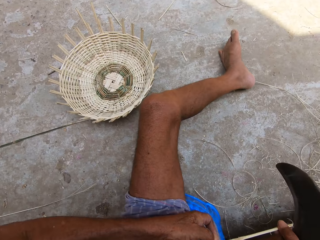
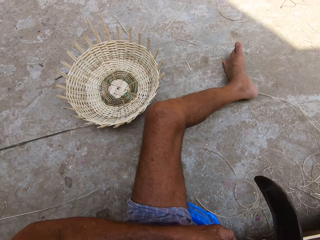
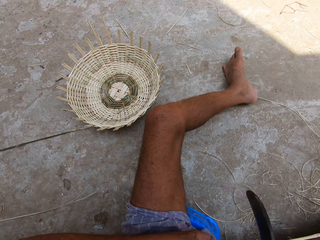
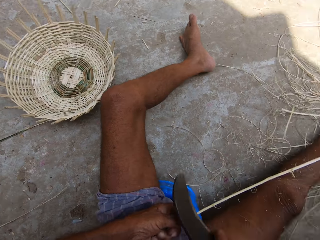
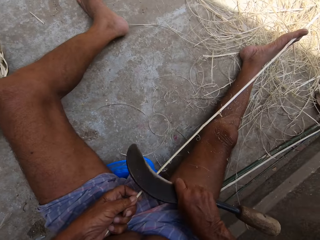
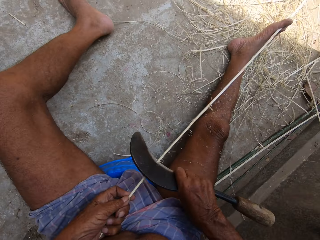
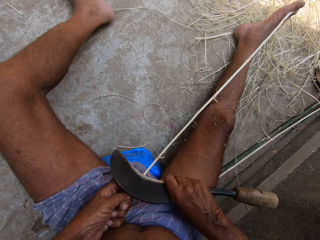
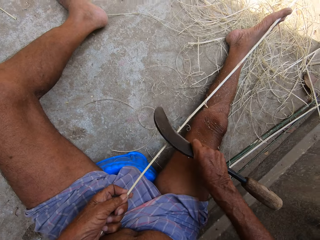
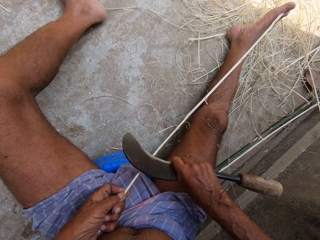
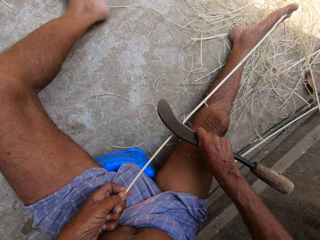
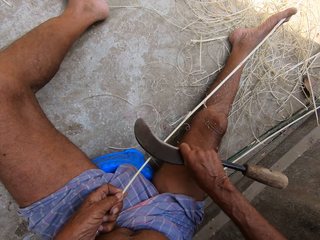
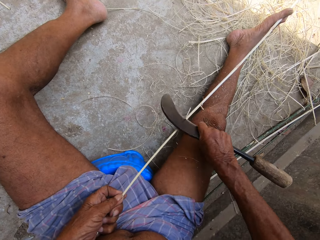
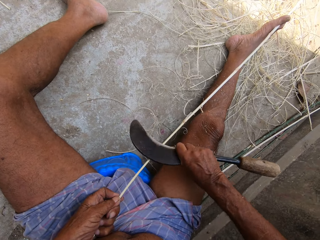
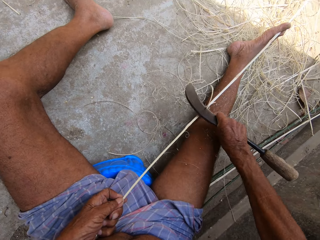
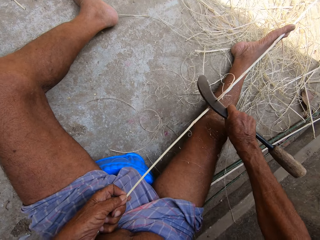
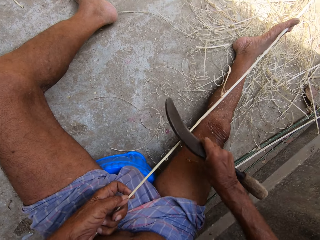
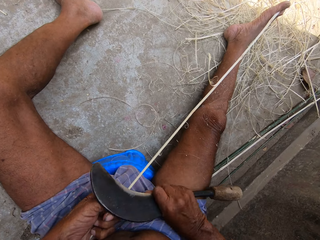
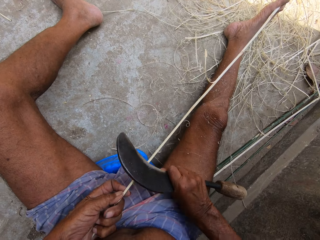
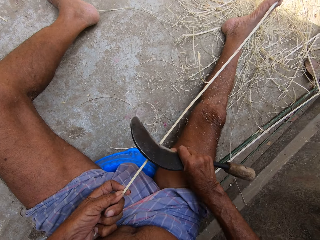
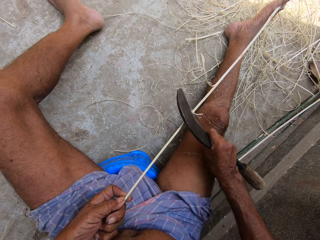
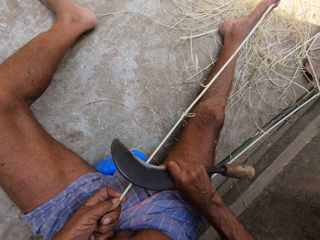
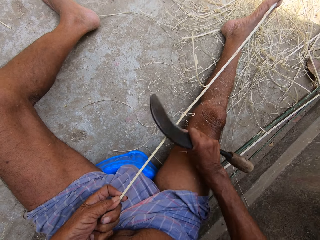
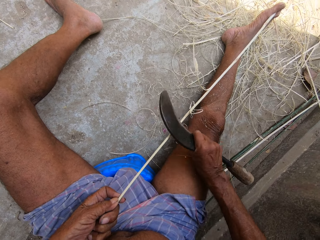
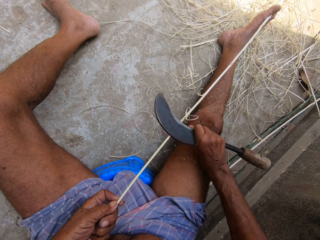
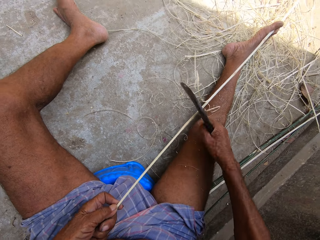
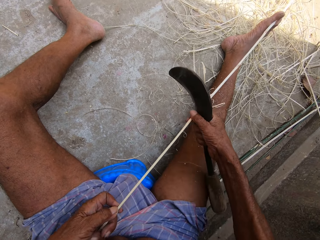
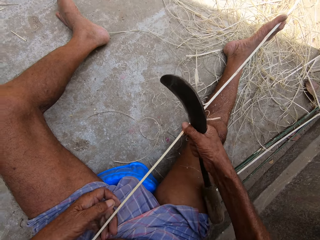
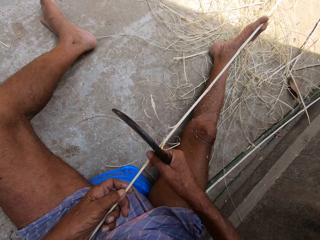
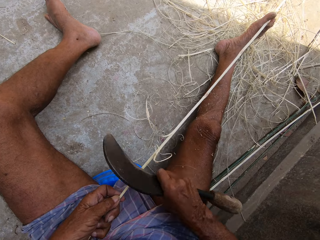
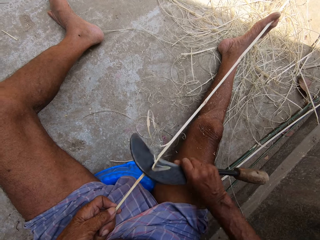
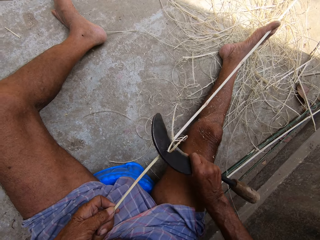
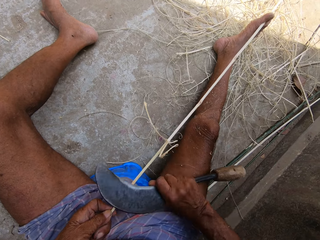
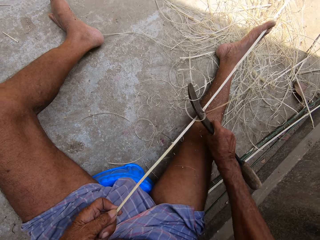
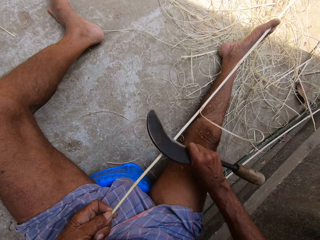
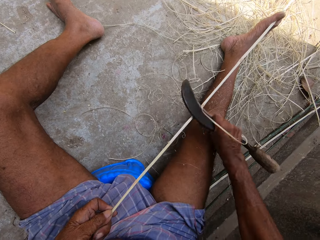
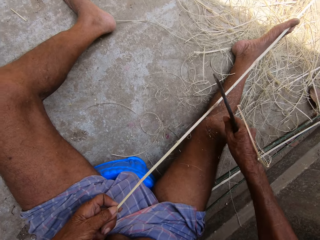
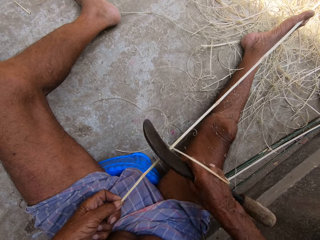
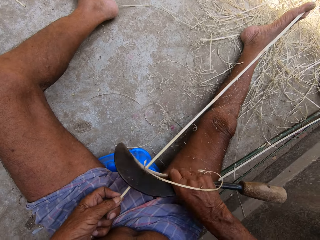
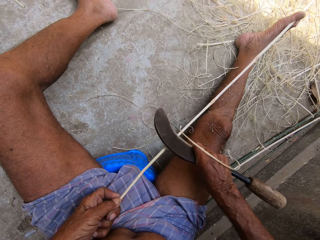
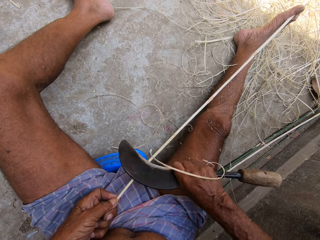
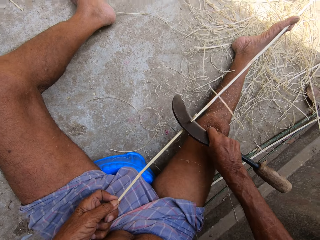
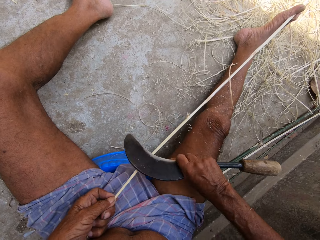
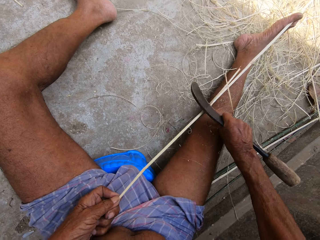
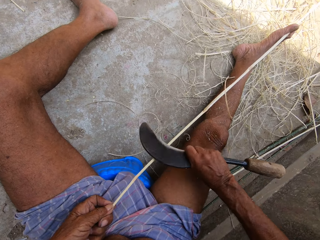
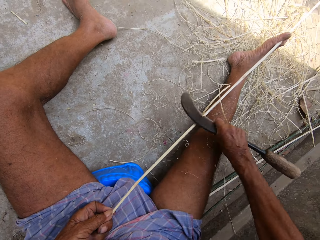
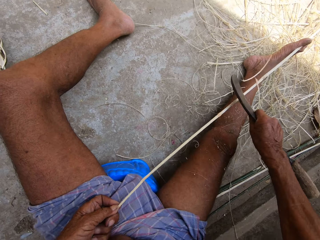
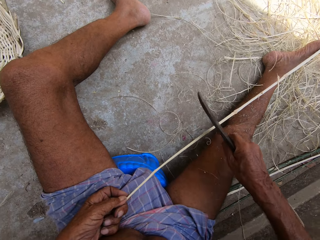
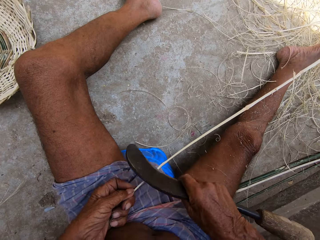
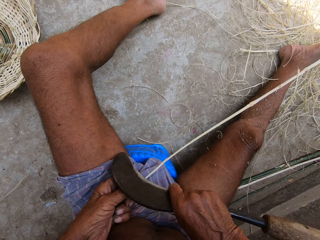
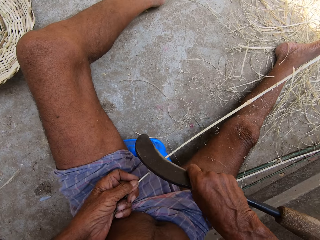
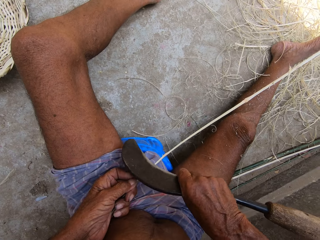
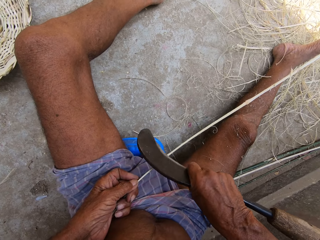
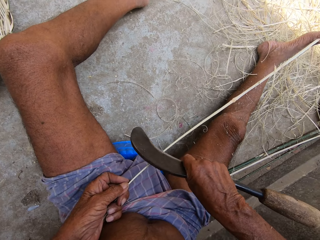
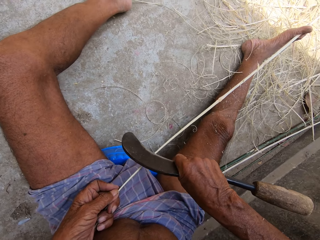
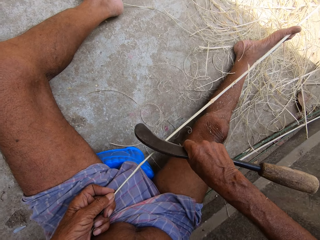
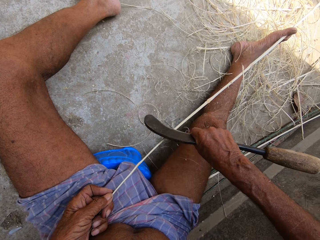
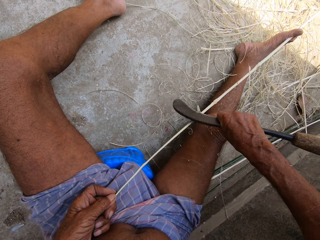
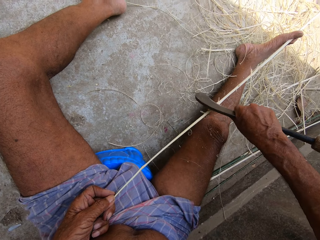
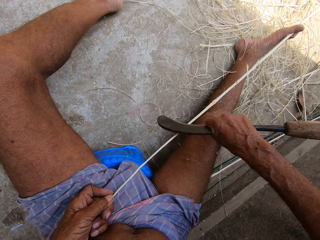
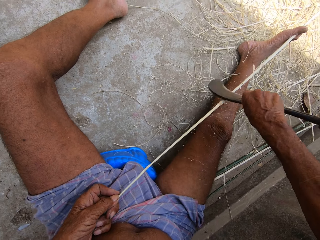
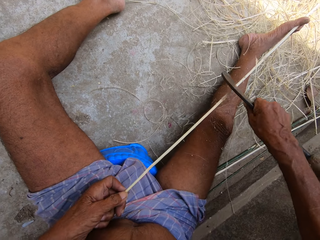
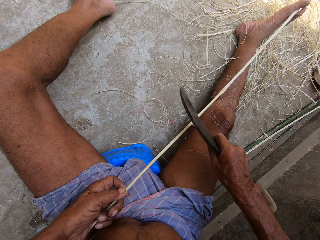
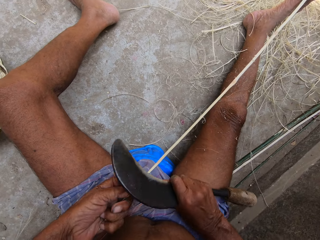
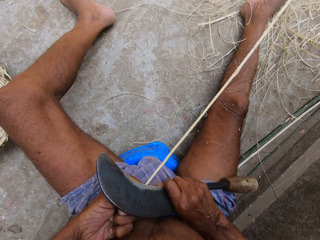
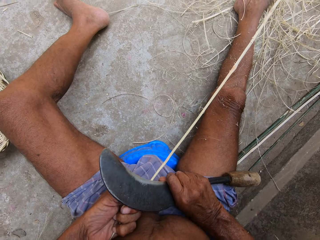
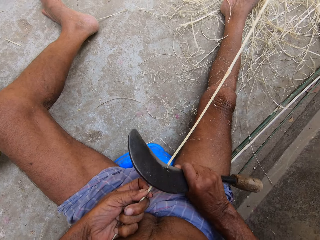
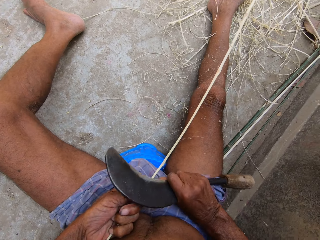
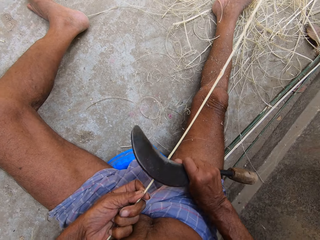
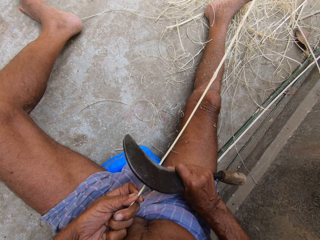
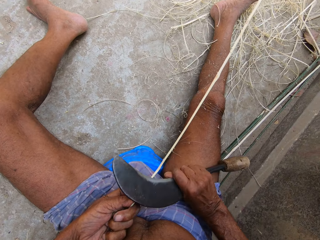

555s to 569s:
The camera wearer peels the stick with a blade. They peel the stick with a blade repeatedly.

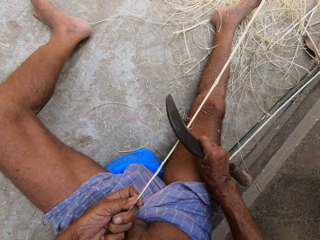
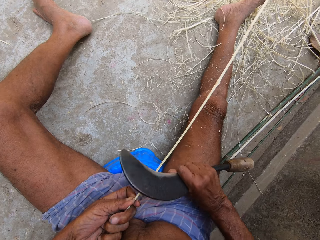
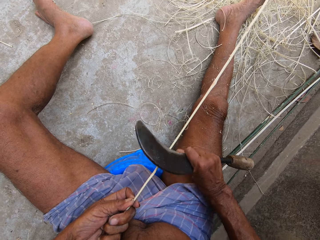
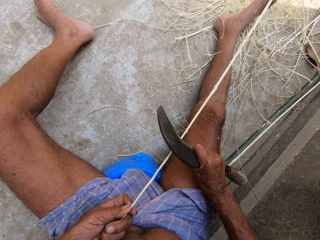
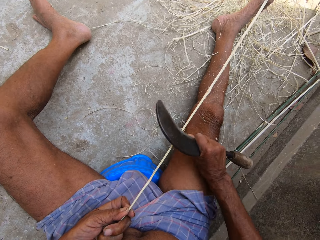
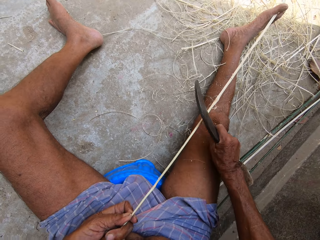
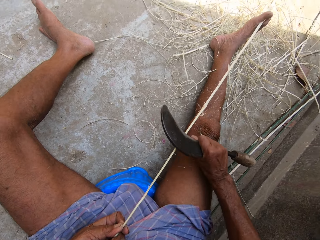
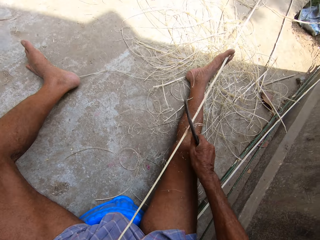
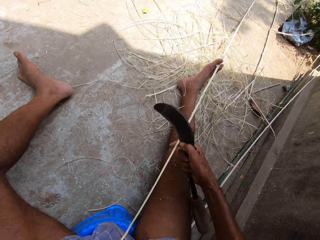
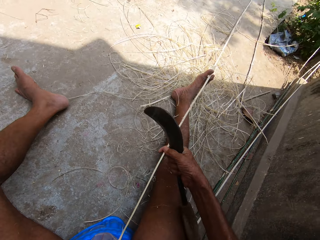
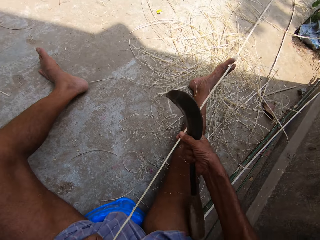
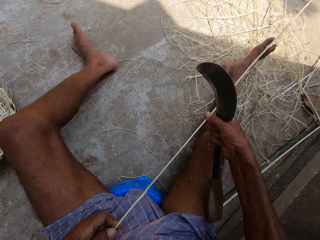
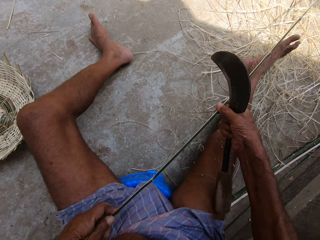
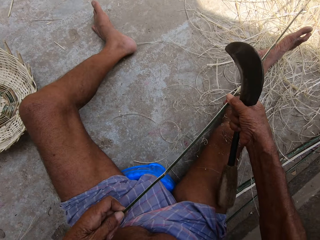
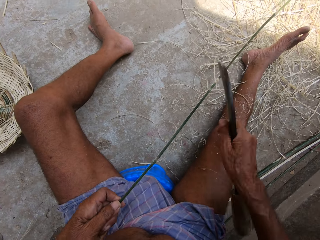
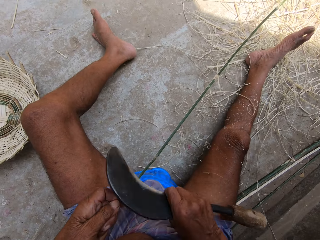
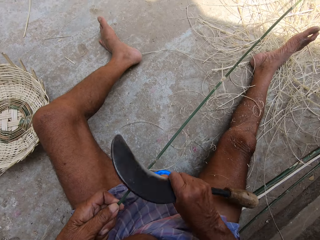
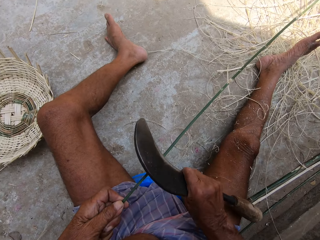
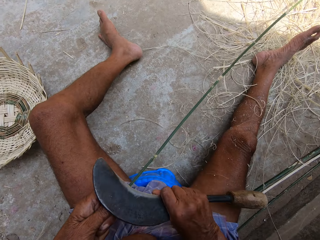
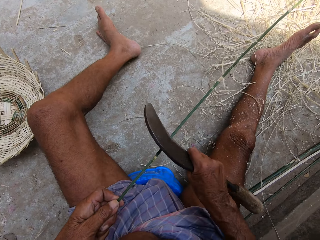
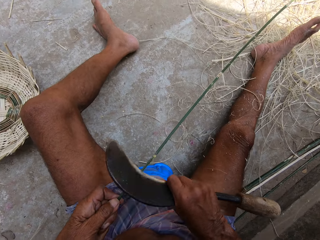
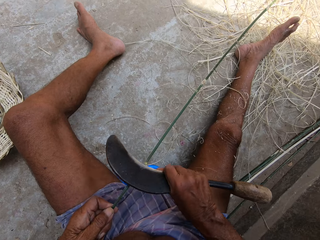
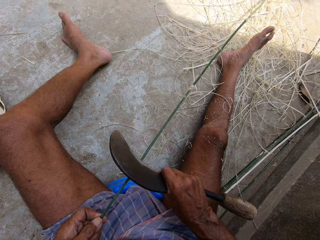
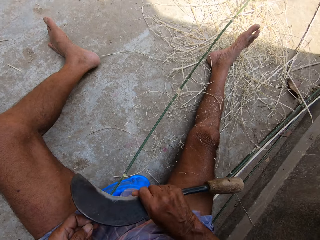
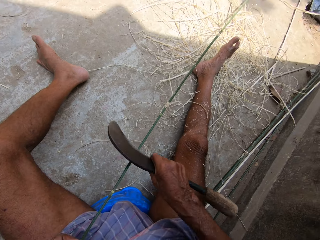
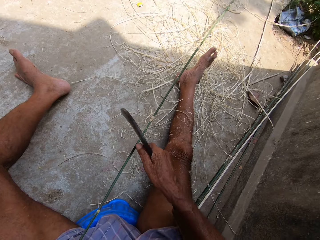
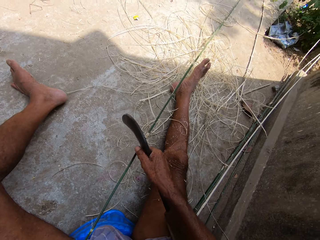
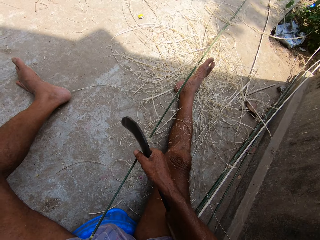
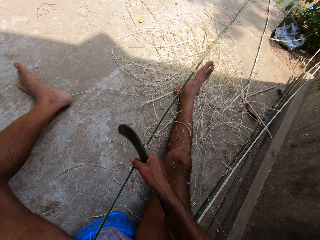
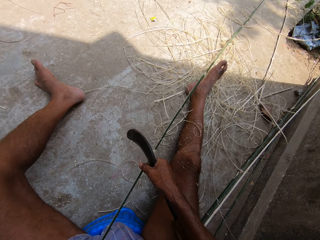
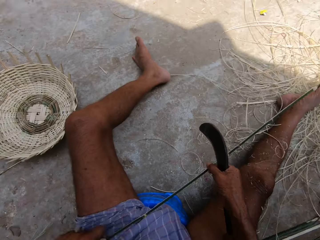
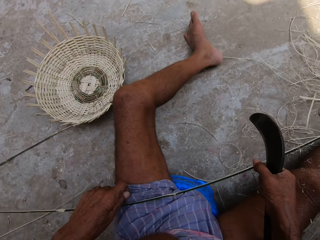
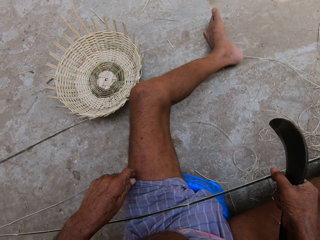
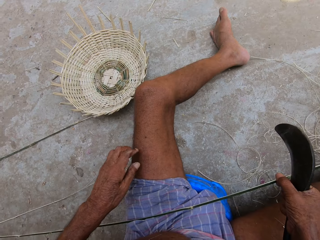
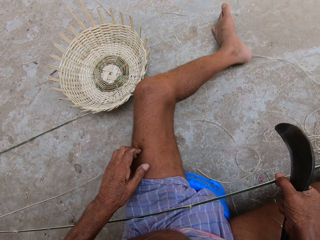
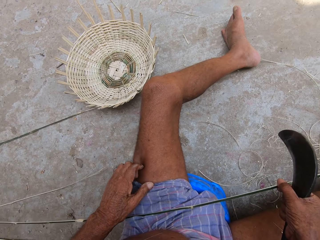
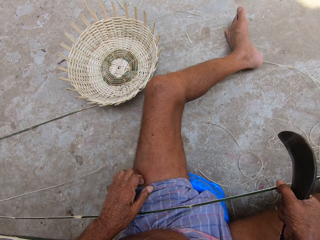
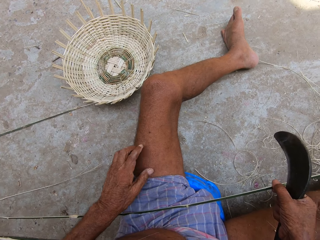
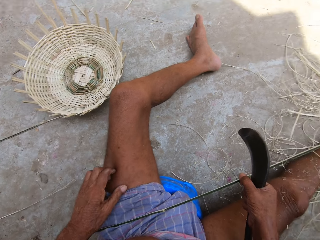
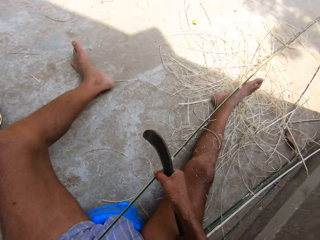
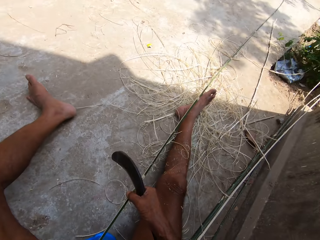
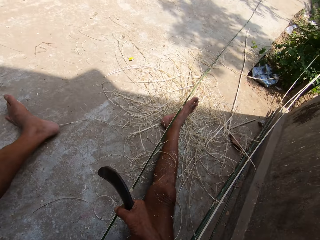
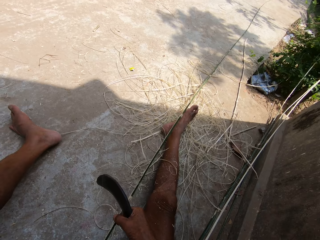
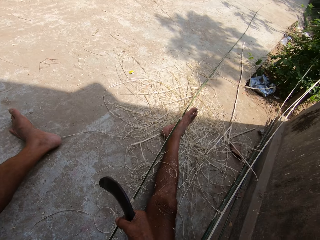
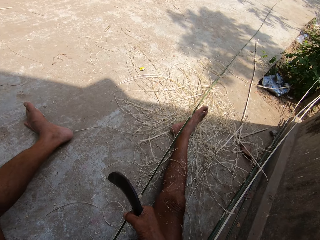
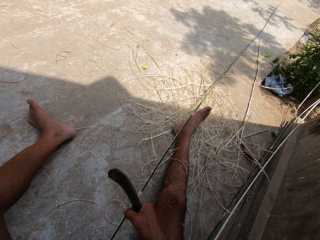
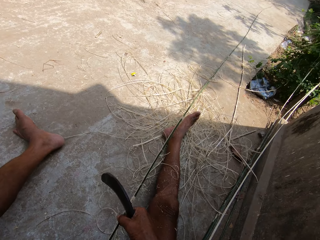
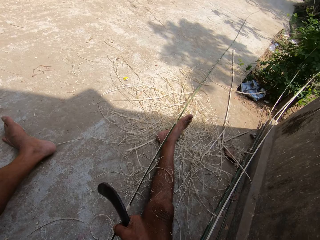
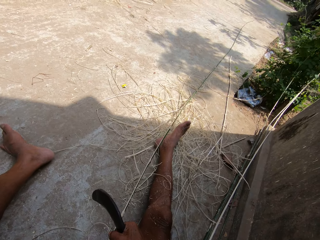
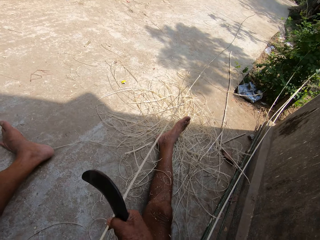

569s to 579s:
The camera wearer turns the bamboo stick over with both hands. He peels the bamboo stick with the sickle blade in his right hand. He peels the stick with a blade again. He holds the stick with the right hand. He looks around and scratches his left thigh with his left hand.
